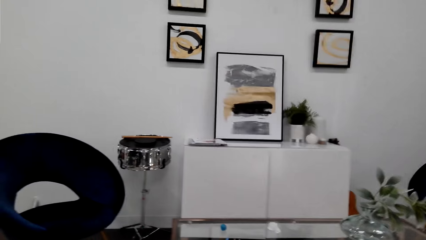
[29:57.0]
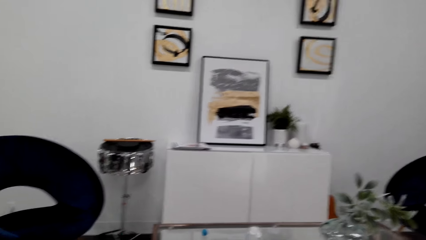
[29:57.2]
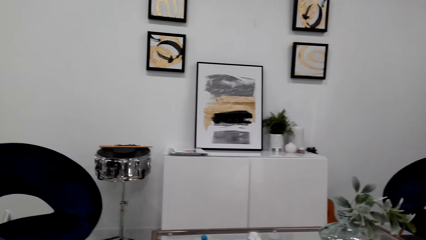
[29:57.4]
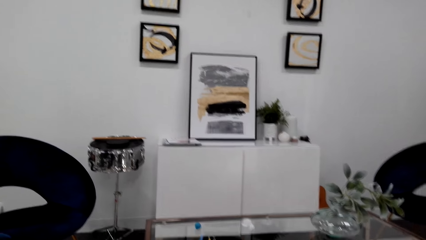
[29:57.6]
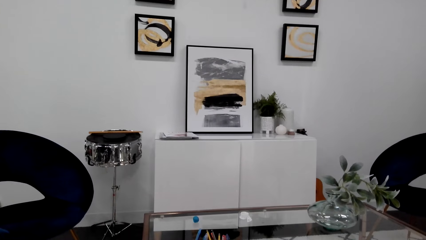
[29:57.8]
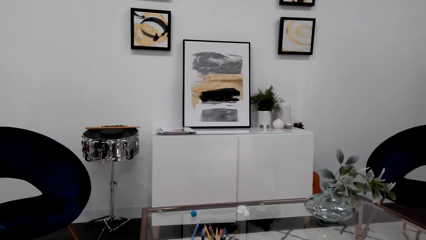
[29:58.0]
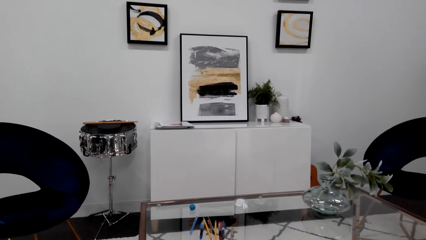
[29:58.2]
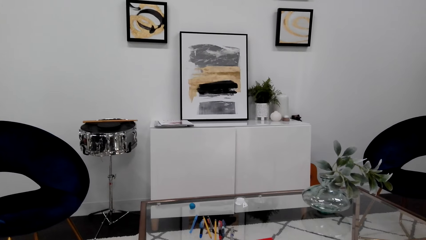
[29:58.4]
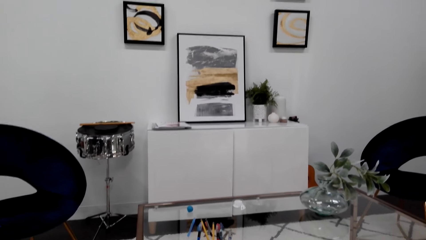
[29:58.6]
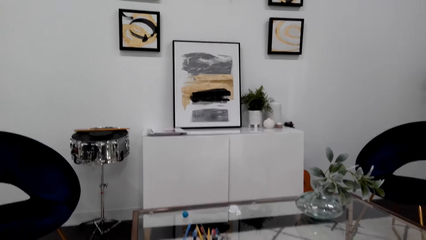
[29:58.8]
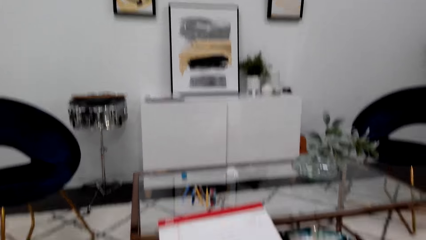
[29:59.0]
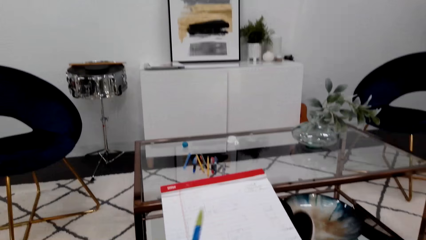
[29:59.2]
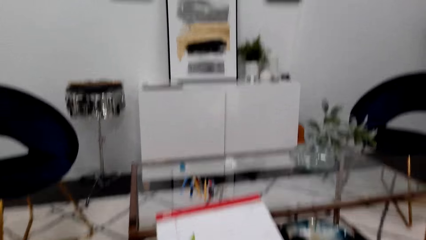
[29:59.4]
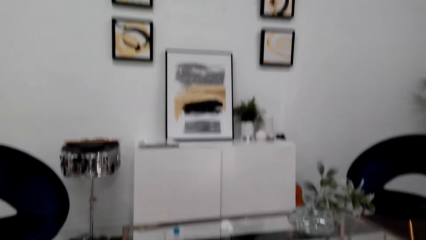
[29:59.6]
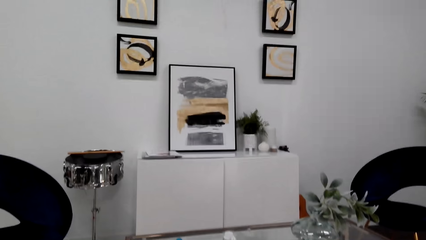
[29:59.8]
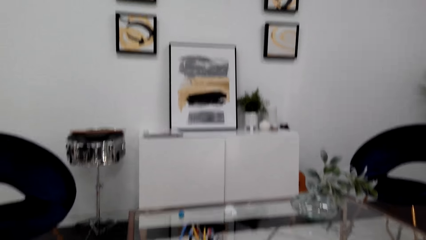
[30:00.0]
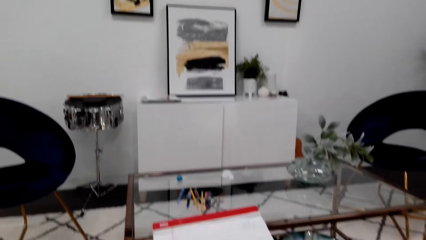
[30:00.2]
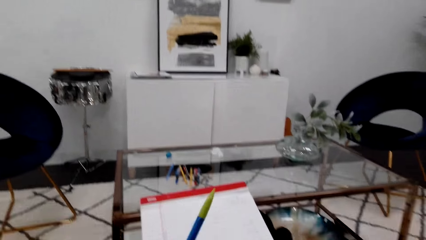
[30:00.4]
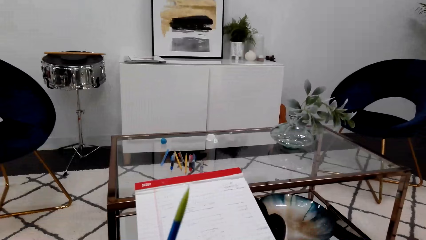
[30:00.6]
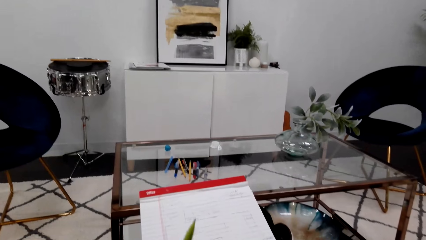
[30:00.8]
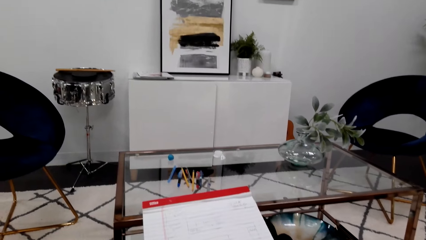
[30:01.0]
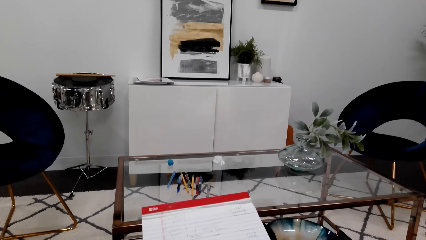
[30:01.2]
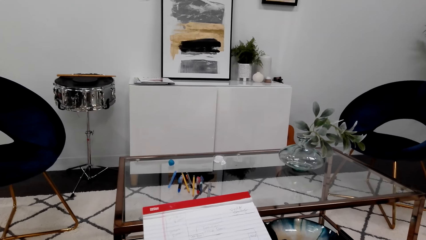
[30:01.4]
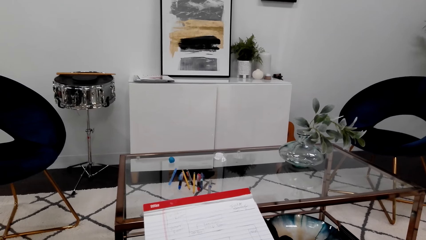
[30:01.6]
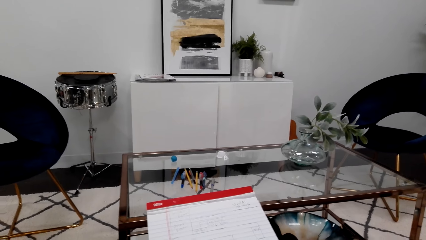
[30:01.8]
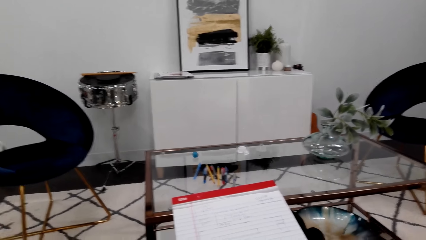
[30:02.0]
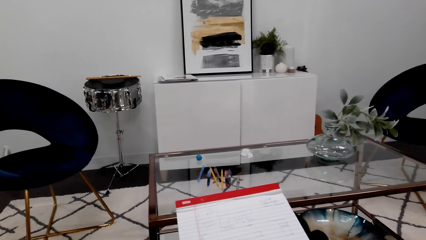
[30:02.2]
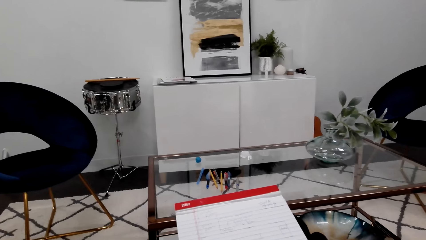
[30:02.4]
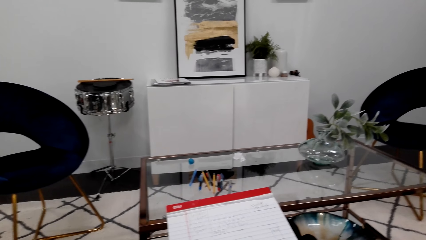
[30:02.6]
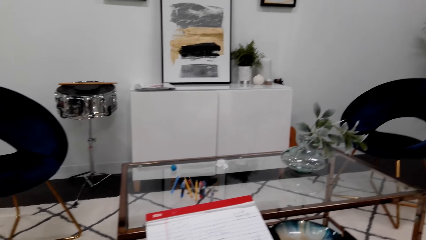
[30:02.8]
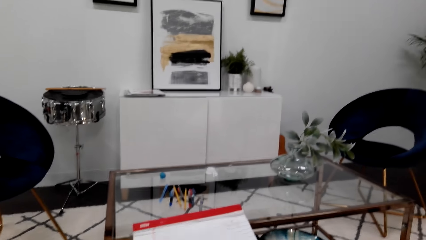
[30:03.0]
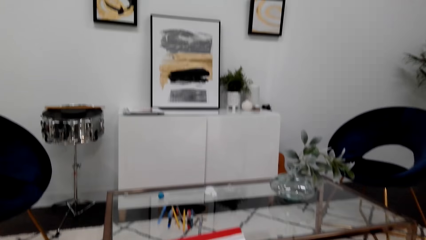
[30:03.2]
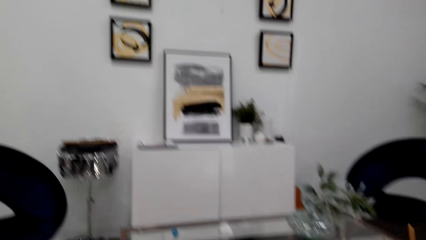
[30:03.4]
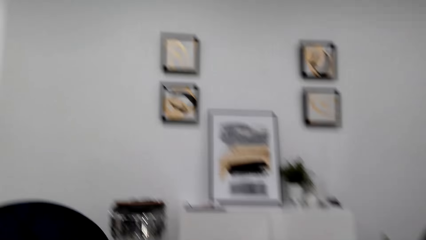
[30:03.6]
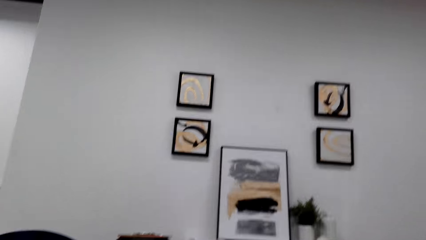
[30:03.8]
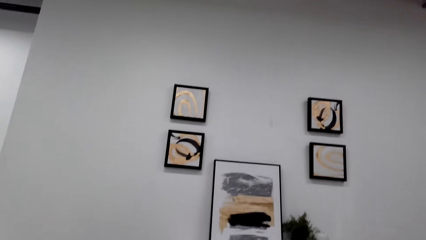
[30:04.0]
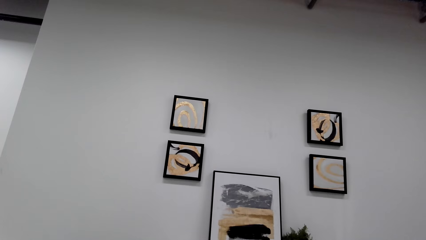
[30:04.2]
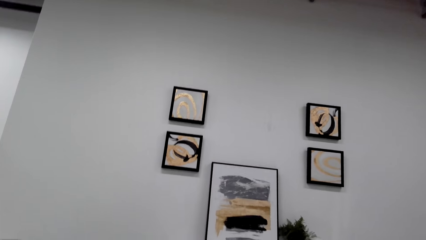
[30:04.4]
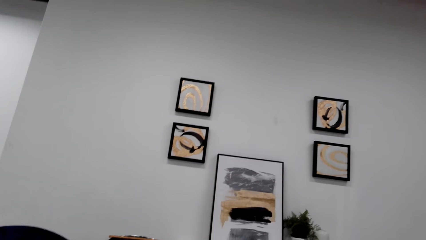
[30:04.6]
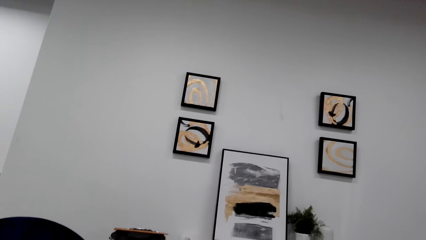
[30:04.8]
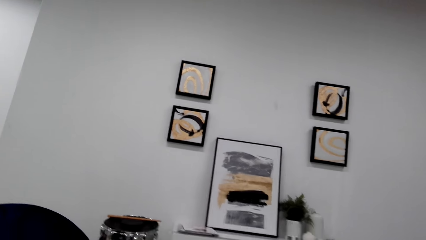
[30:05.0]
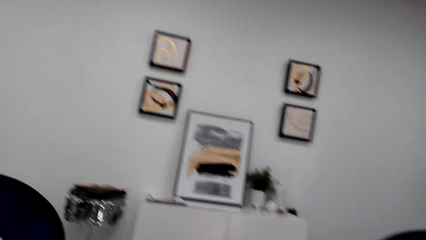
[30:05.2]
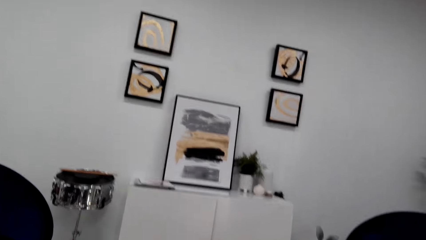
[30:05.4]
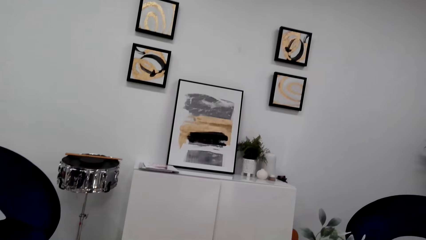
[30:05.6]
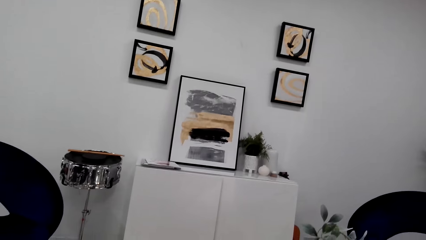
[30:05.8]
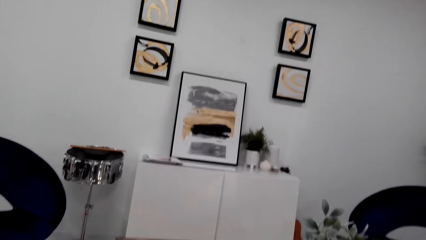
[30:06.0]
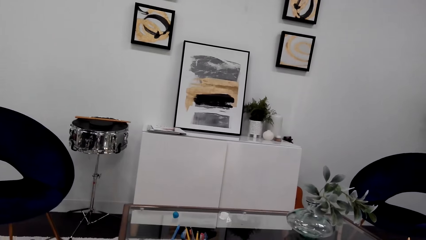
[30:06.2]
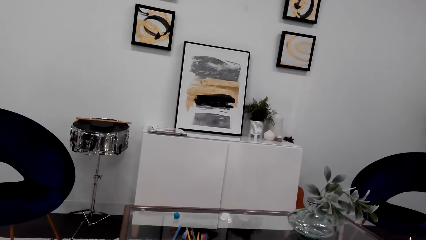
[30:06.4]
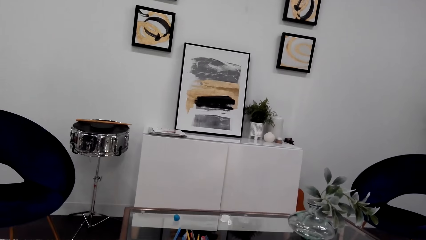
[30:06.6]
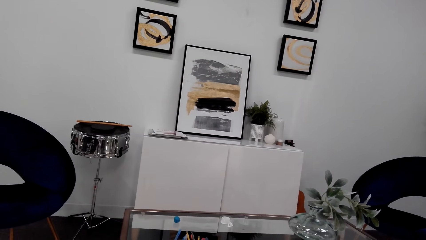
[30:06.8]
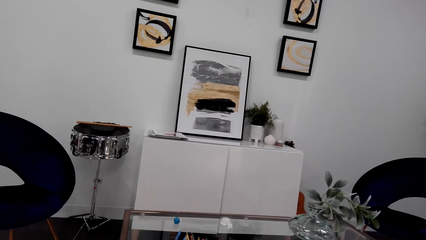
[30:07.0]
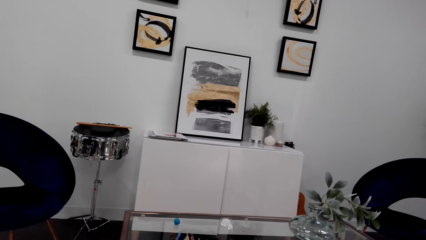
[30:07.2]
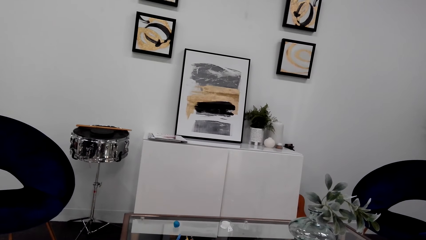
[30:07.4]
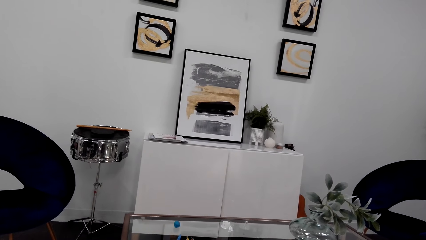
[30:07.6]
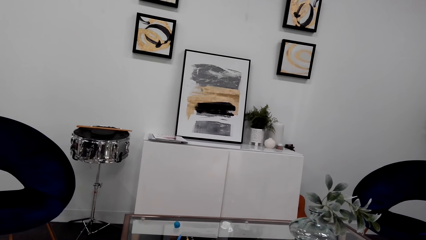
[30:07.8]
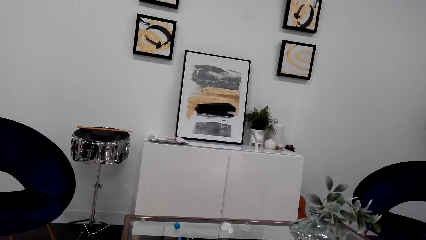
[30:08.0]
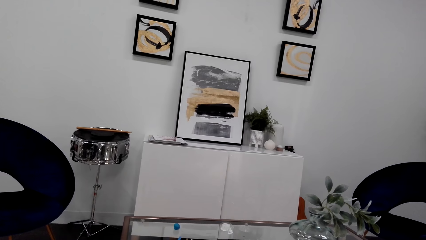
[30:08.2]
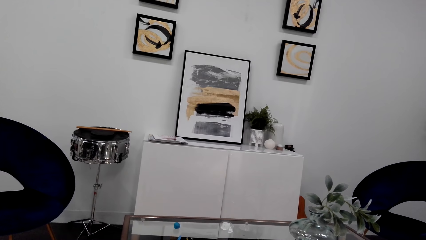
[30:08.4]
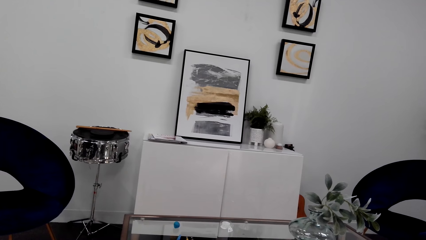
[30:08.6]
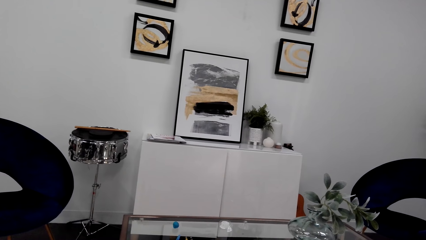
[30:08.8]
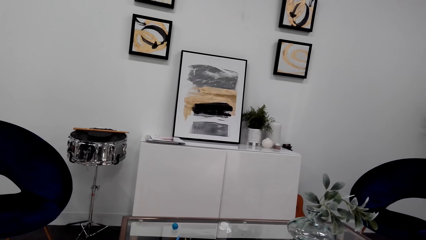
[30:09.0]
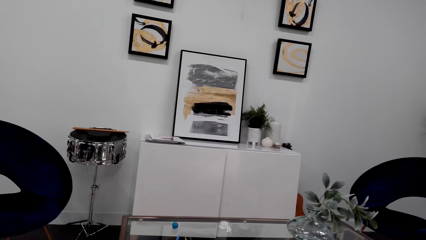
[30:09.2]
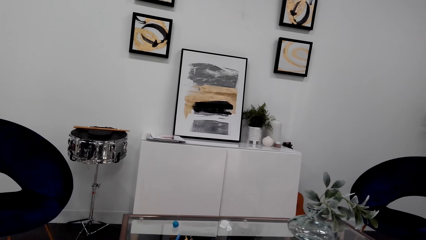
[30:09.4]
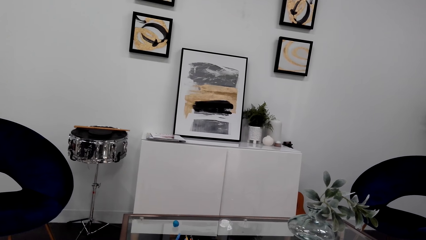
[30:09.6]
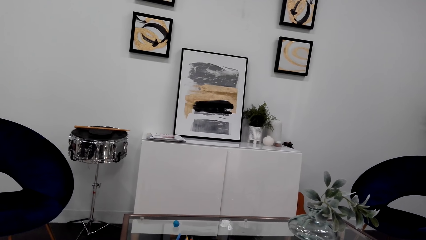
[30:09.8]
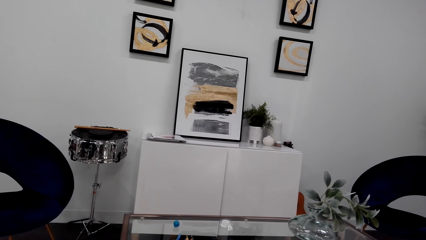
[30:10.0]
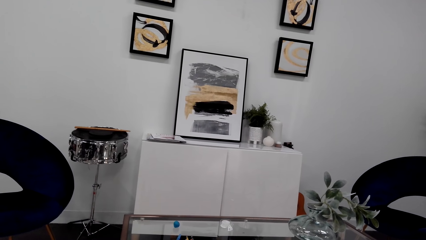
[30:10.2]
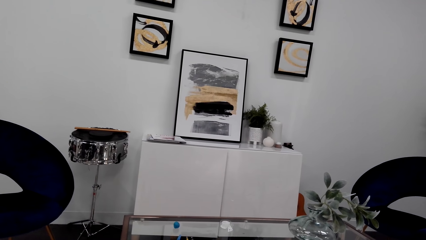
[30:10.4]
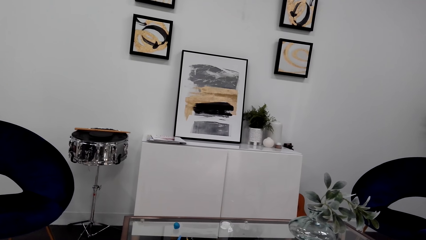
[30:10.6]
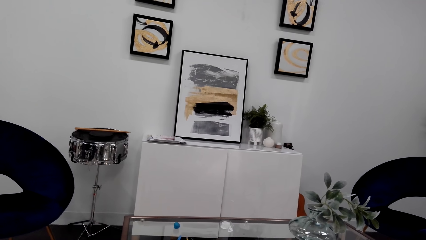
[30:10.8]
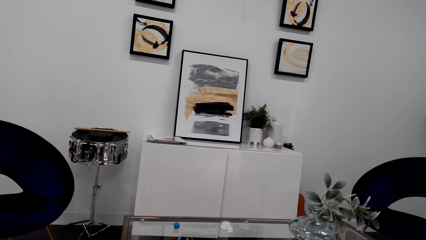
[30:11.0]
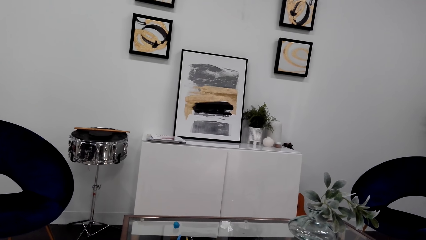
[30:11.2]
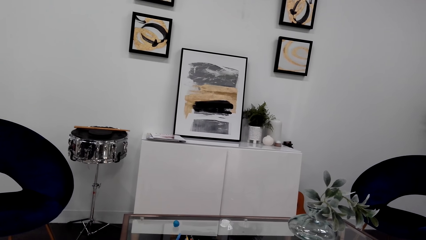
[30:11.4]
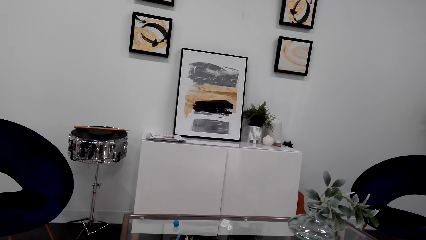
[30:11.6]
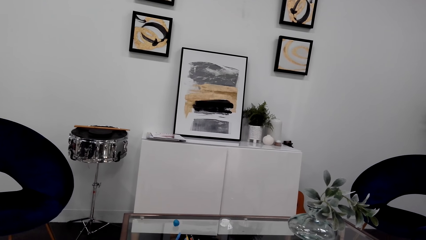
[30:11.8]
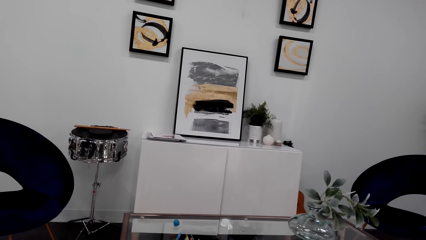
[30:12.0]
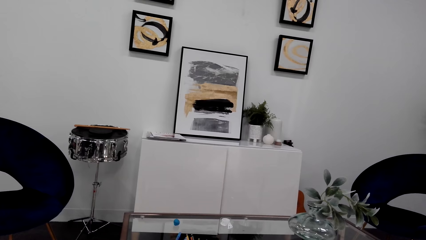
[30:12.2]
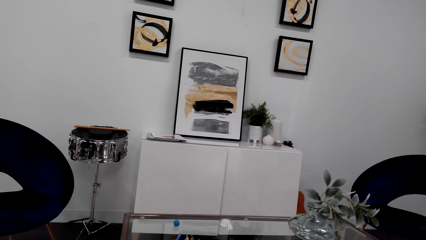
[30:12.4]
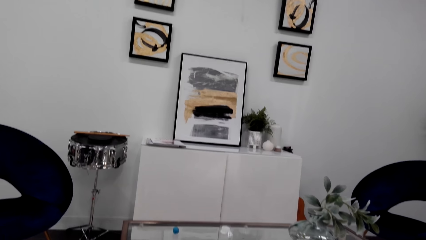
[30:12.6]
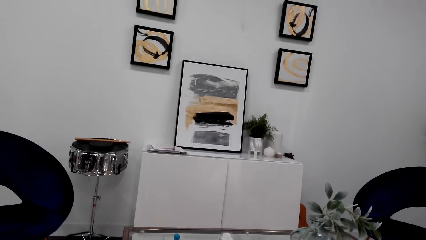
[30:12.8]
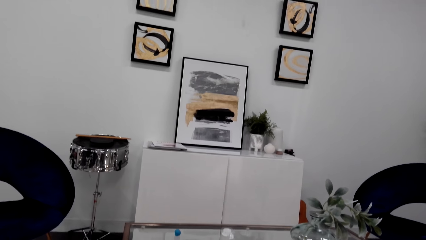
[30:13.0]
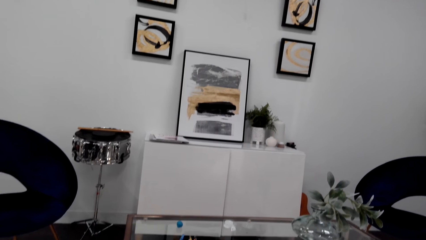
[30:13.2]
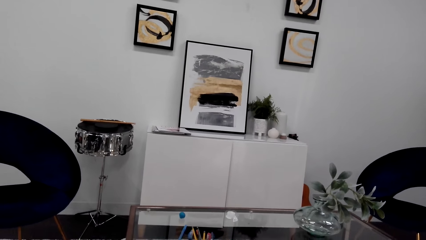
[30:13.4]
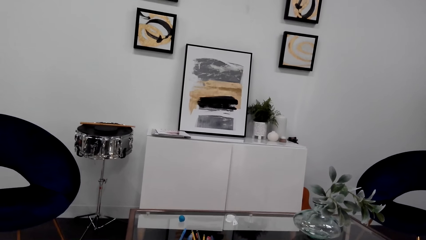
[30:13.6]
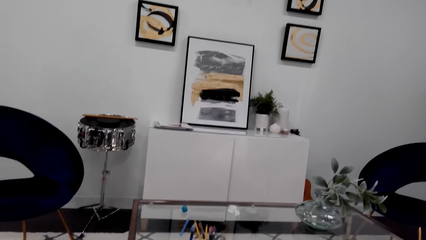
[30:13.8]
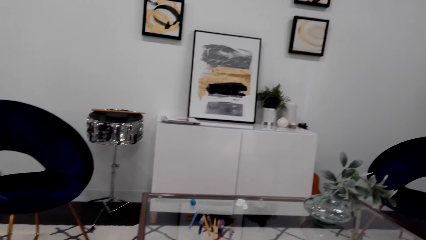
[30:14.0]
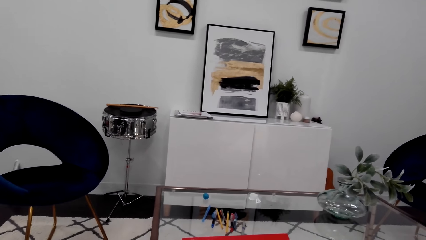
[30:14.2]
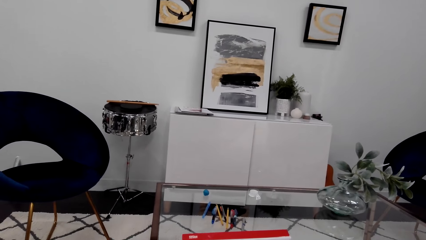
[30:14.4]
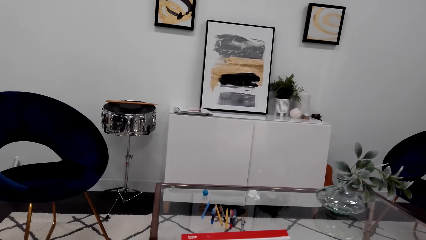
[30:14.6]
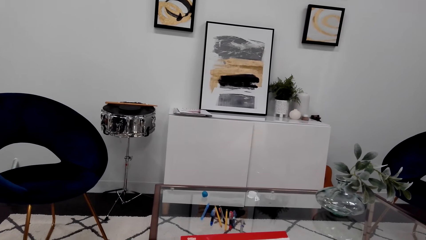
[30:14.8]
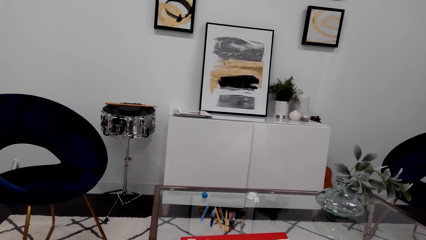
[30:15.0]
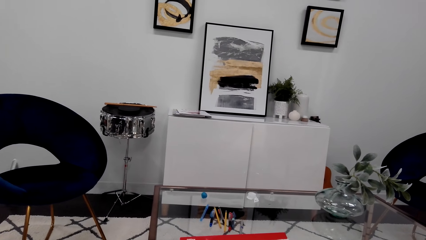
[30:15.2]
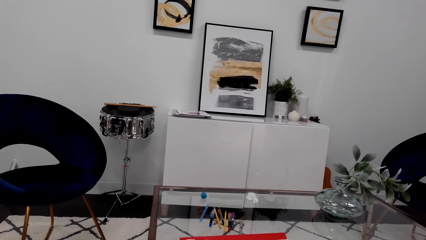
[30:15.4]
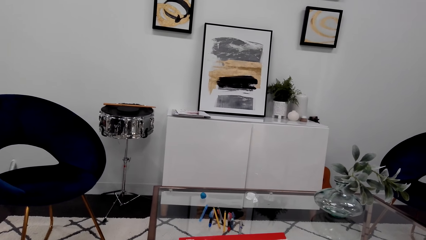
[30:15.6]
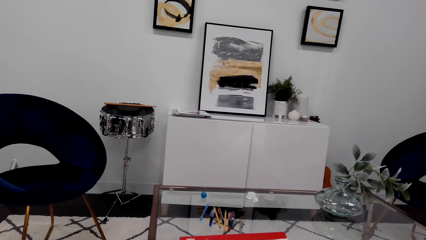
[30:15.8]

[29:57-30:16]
The camera wearer converses. They hold the pen. They look at the decoration on the wall.
